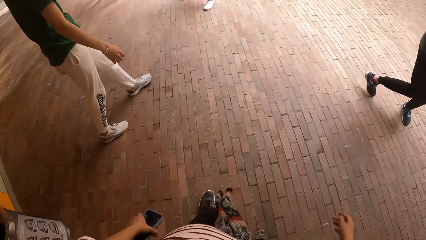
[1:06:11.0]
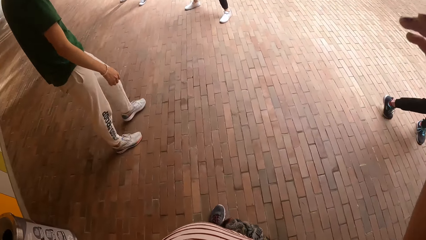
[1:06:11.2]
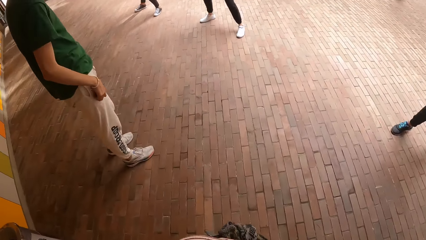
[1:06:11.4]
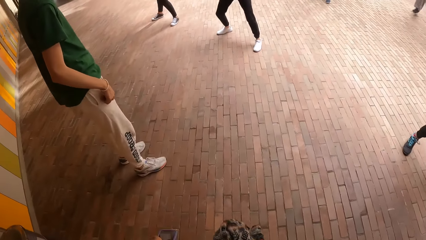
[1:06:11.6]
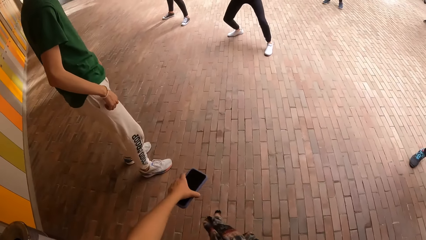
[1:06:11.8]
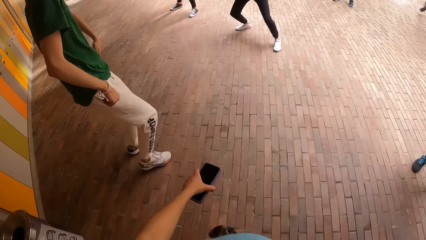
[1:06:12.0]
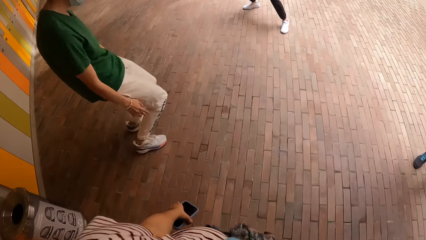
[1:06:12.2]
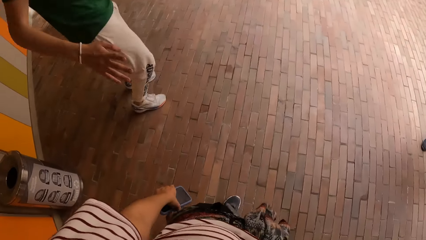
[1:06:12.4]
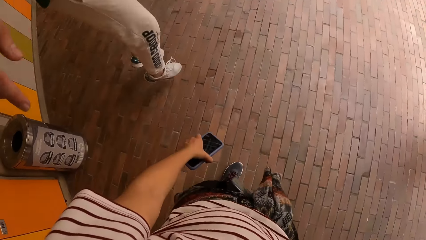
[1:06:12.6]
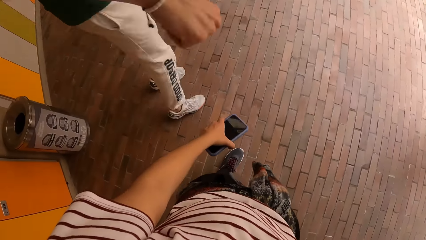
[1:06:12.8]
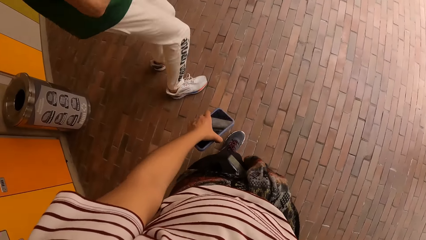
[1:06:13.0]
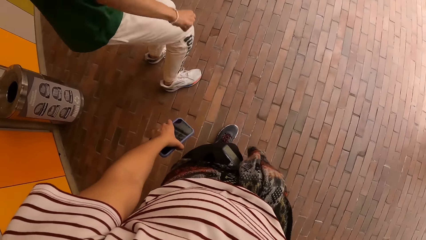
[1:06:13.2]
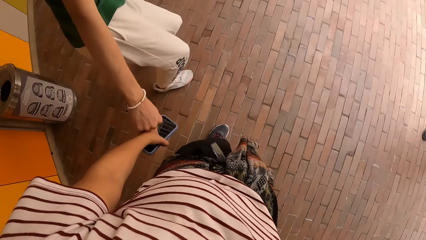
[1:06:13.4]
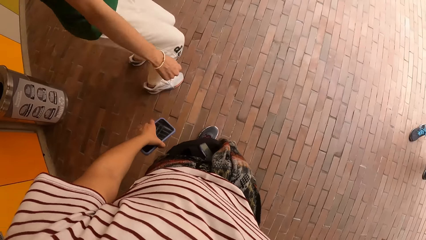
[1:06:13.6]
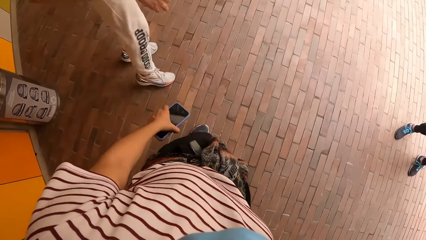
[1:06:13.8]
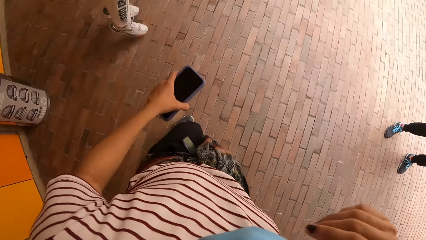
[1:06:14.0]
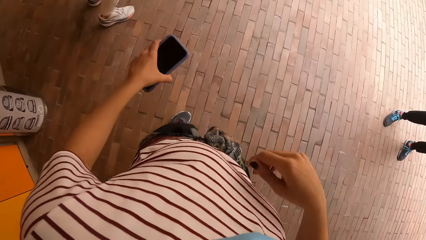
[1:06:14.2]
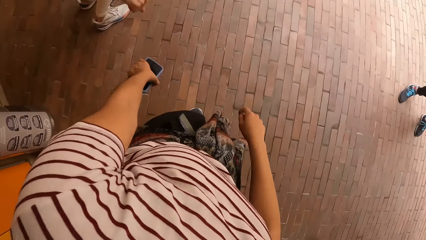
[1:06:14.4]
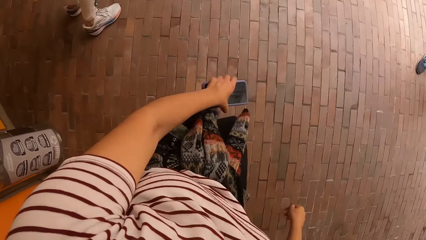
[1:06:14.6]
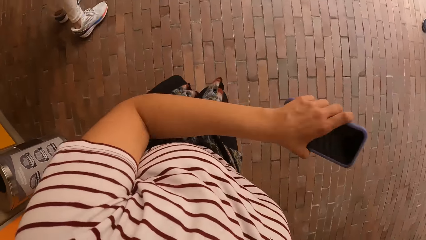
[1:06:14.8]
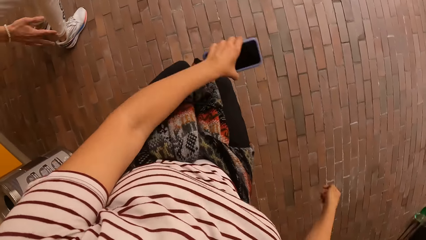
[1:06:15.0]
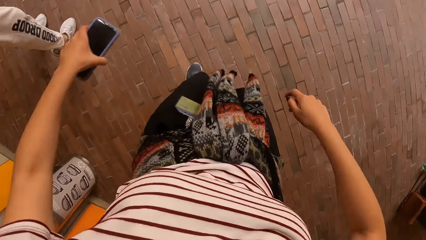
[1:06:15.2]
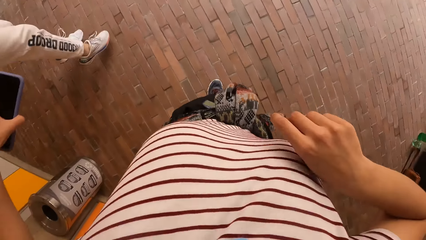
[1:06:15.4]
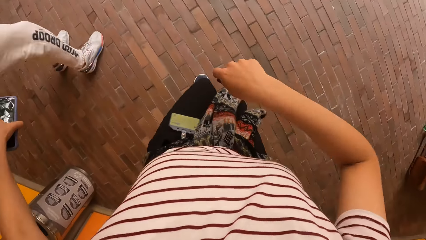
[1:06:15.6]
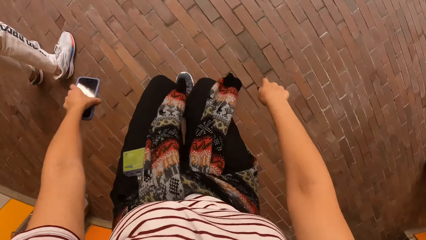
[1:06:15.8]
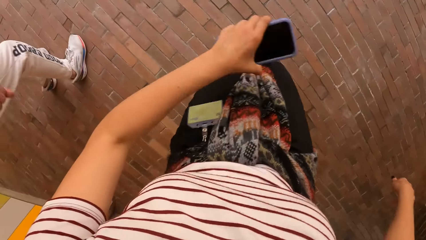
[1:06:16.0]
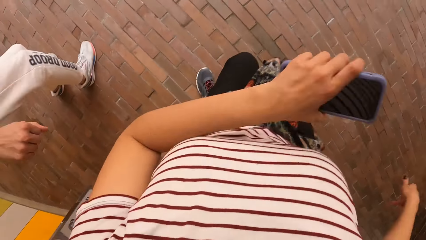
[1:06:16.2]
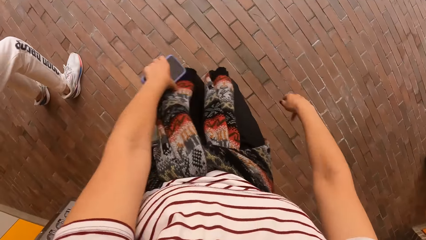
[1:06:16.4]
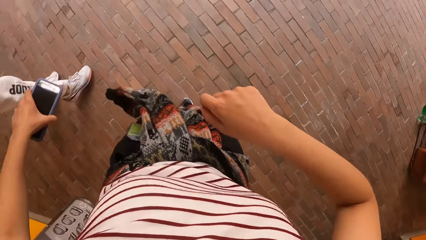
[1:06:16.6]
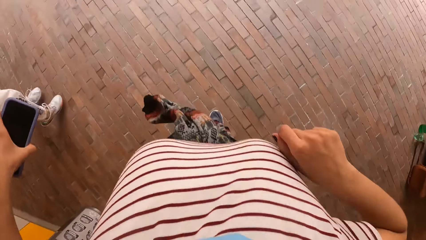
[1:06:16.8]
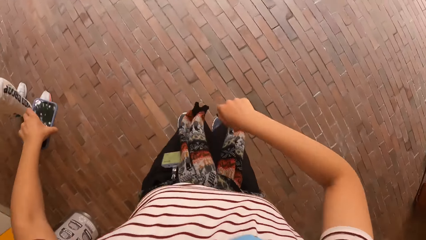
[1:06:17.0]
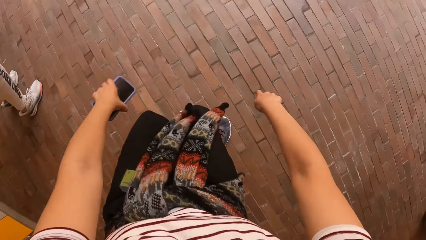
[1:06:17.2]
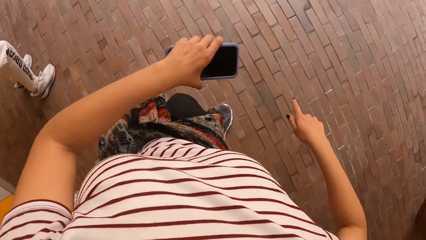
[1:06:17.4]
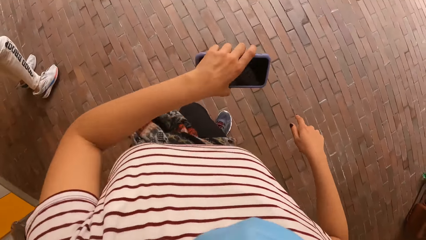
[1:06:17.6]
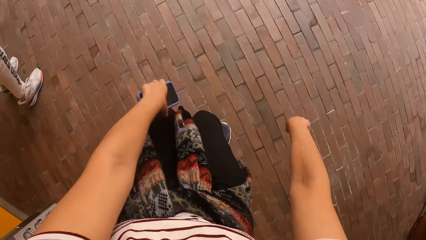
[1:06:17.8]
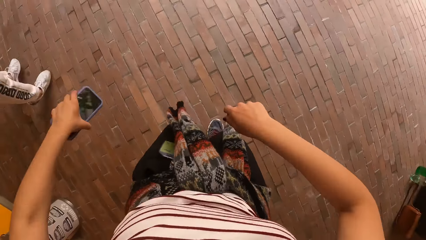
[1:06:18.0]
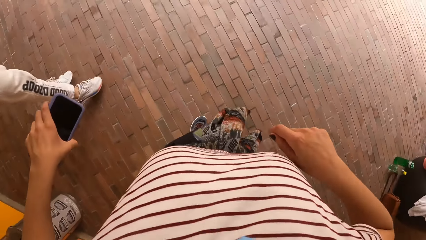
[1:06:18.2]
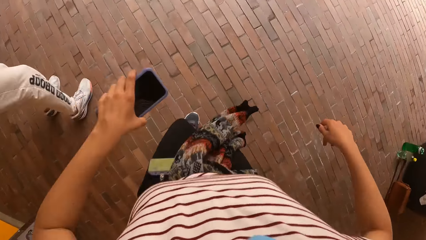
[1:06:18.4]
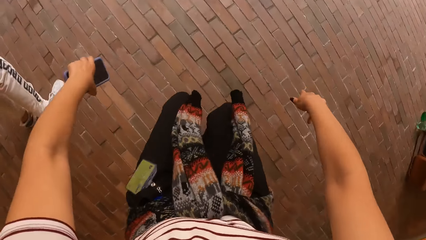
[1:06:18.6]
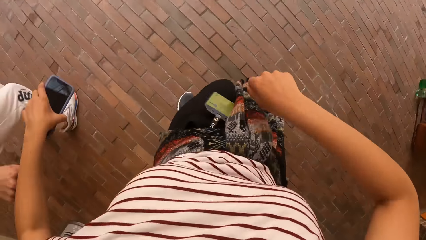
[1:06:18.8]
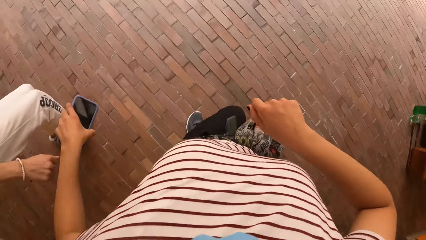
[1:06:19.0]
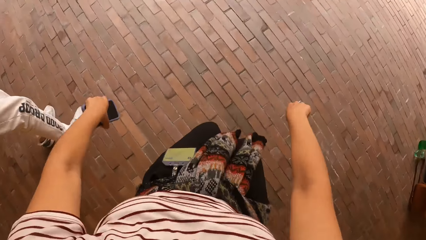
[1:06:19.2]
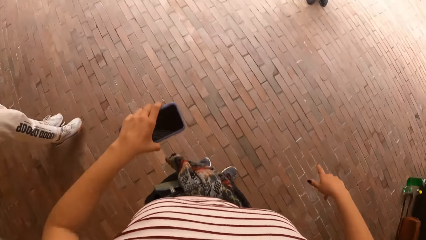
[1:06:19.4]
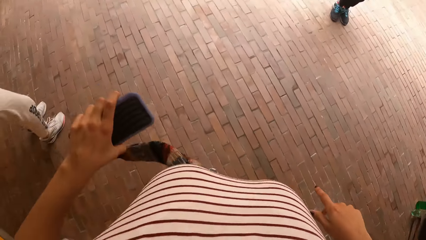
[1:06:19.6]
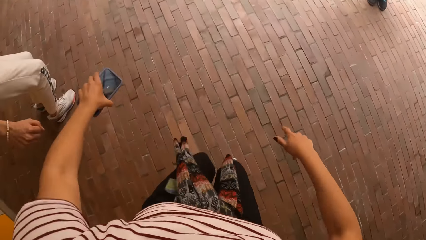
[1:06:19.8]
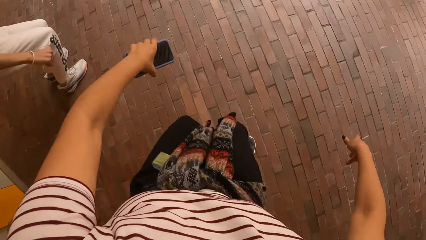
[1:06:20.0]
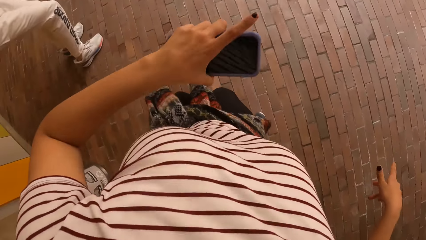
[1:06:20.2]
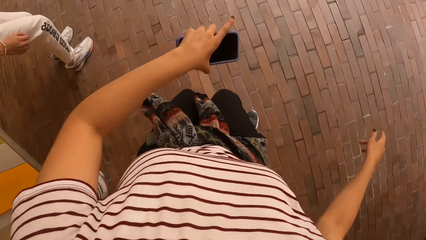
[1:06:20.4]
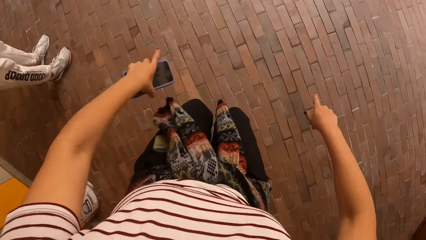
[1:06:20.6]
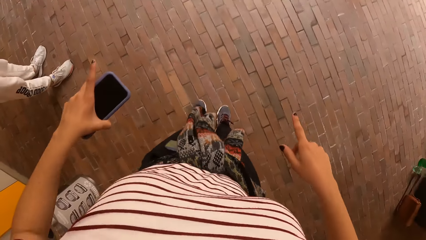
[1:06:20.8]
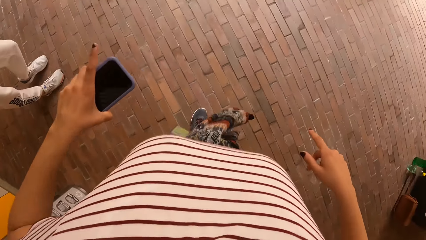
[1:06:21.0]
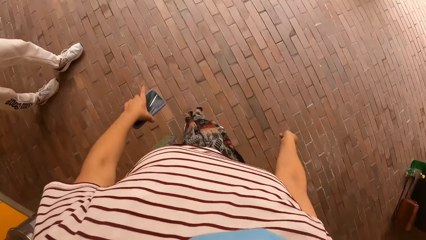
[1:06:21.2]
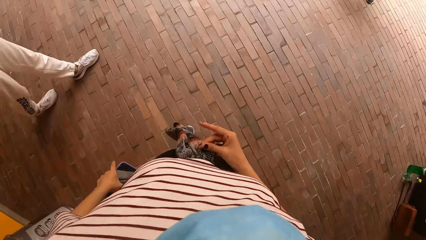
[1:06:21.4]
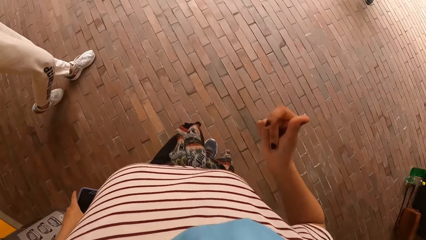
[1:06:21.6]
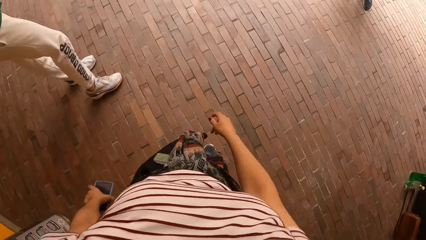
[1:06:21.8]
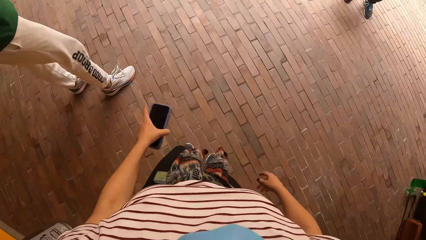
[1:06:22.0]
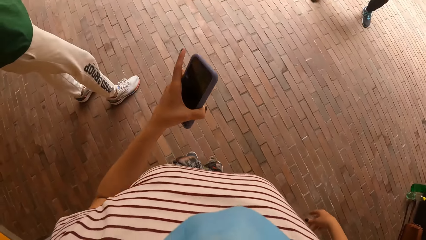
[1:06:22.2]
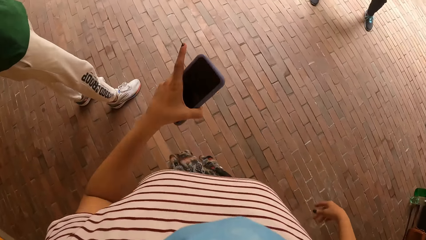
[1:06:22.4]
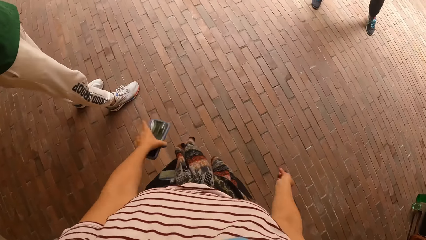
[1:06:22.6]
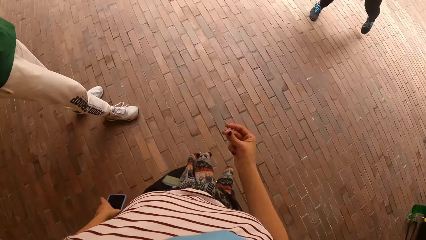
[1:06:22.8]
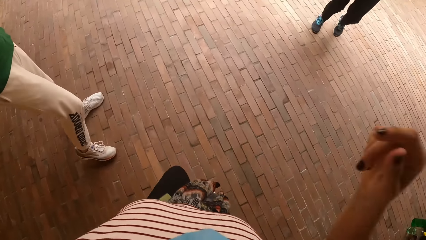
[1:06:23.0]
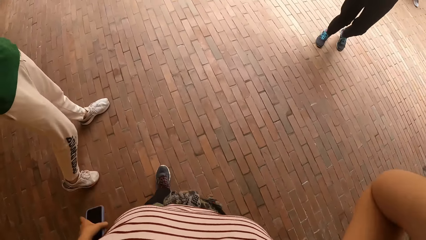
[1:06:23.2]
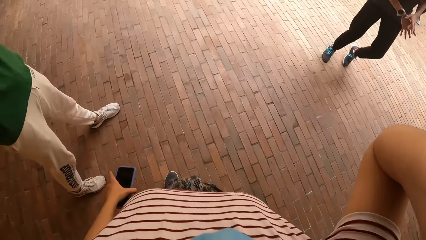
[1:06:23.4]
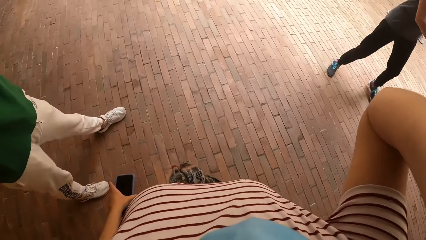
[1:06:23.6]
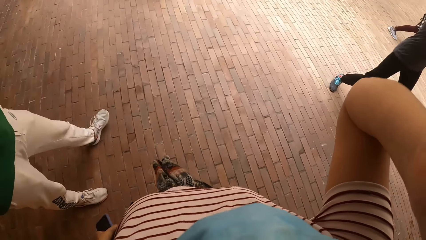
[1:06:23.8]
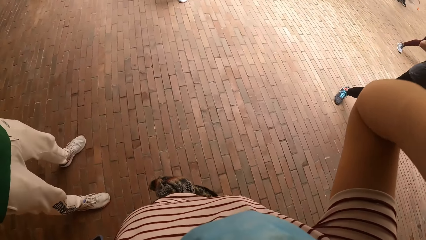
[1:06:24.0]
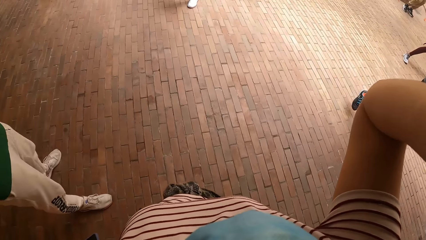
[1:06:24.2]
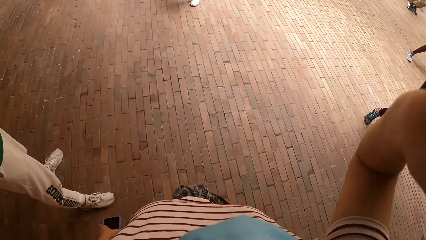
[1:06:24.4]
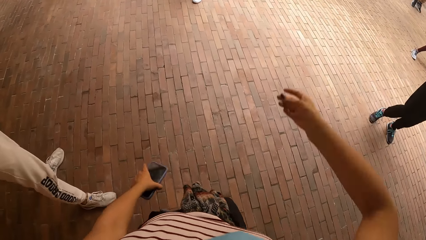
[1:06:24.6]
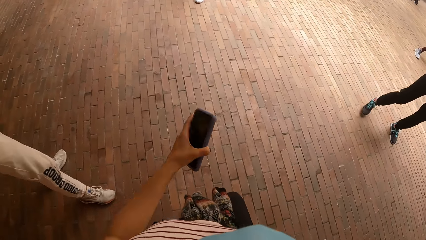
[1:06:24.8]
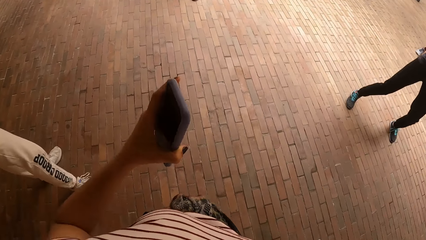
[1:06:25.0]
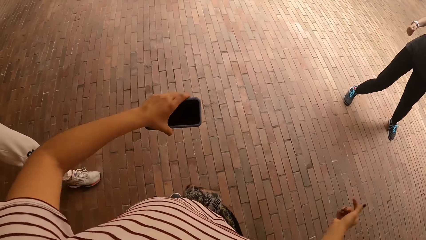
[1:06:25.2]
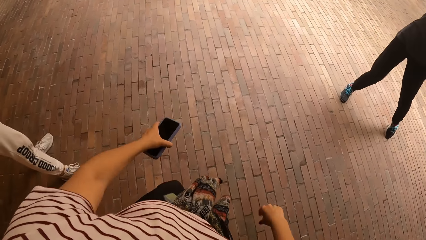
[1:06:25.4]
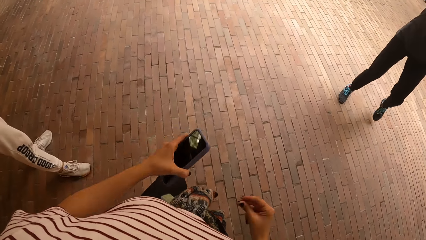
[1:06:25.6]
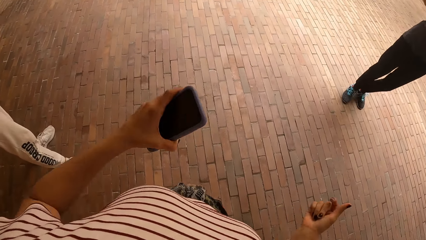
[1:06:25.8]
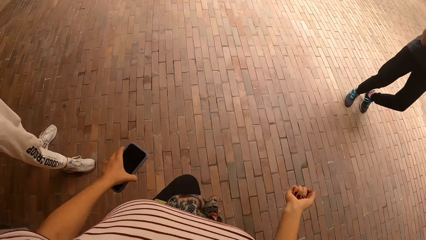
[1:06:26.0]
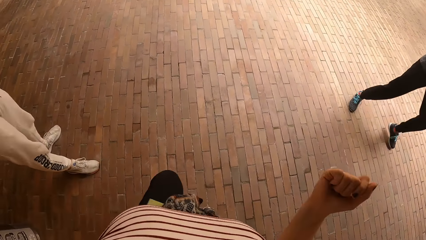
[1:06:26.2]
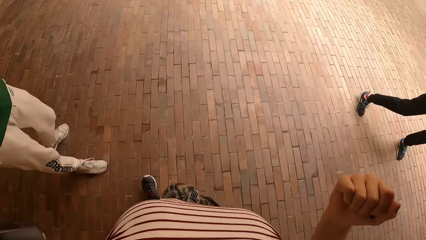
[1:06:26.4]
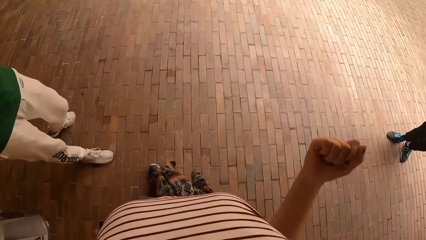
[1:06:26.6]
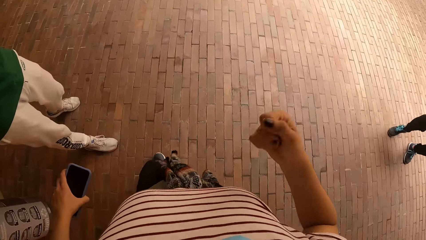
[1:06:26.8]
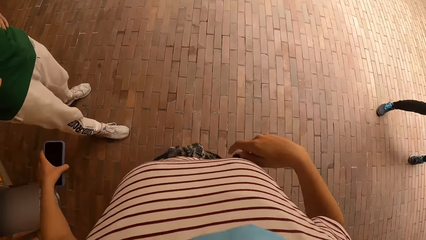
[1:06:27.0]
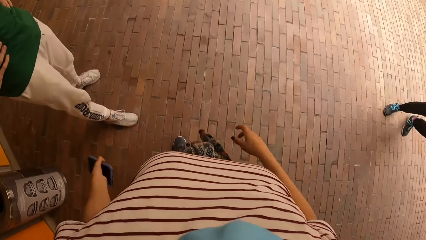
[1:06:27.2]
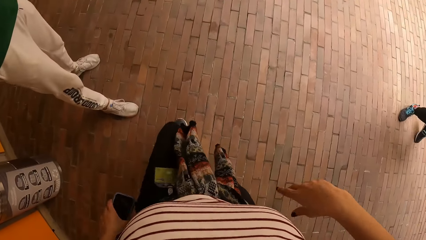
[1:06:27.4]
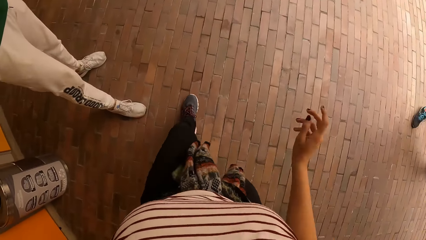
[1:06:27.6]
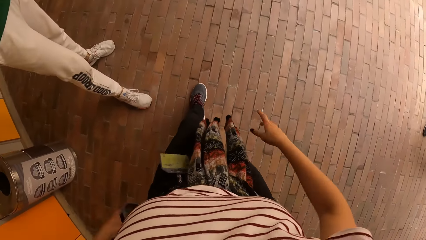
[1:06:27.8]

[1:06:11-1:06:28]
The camera wearer lifts the right hand and adjusts the camera. A man dances in front of the group of people. The camera wearer dances with friends with the phone in her left hand in front of the group of people. She snaps her right hand fingers. Another man dances in front of the group of people. The camera wearer snaps her right hand fingers. She lifts the right hand, adjusts the camera, drops the right hand and dances with friends. She snaps her right hand fingers.
